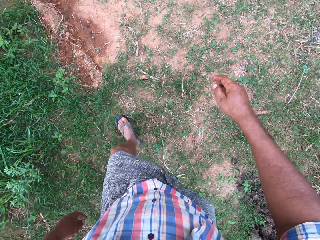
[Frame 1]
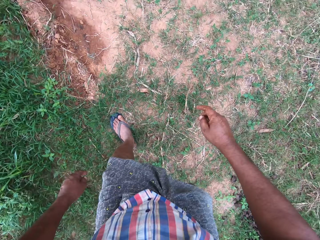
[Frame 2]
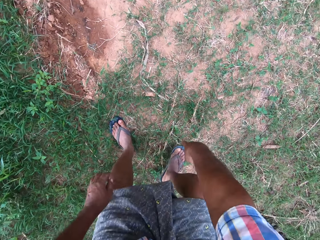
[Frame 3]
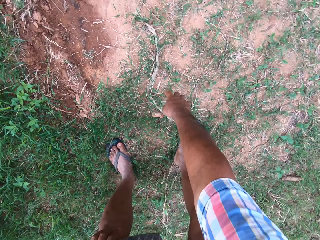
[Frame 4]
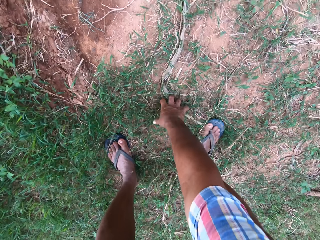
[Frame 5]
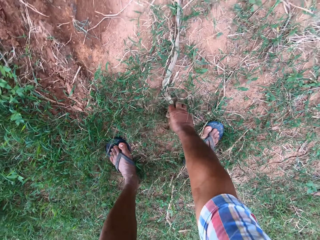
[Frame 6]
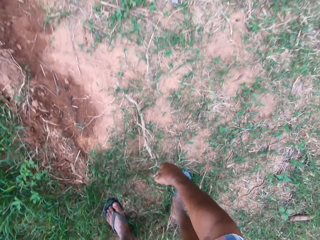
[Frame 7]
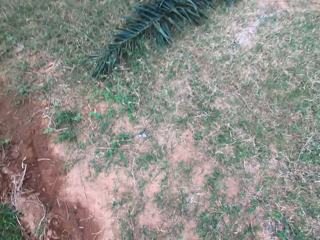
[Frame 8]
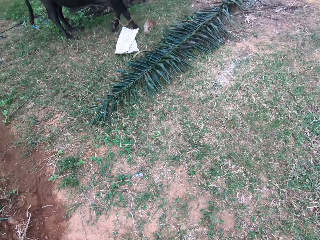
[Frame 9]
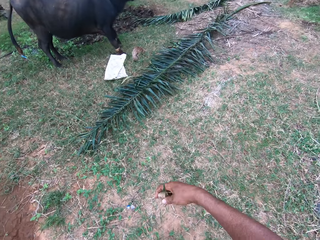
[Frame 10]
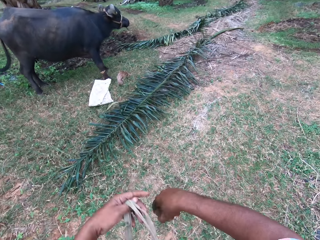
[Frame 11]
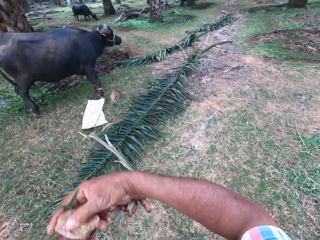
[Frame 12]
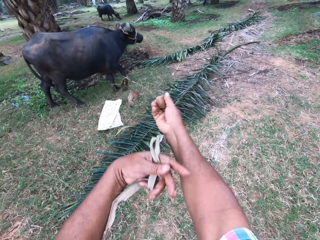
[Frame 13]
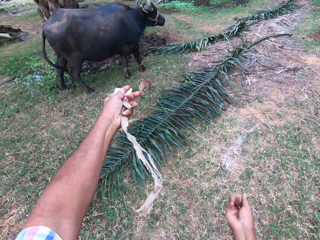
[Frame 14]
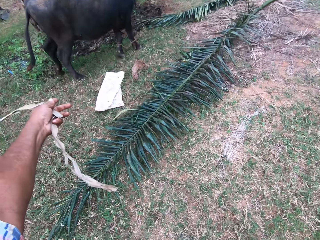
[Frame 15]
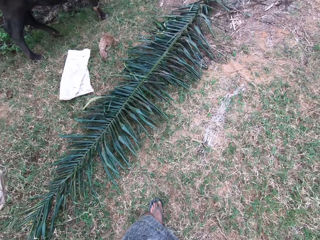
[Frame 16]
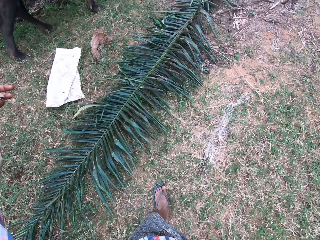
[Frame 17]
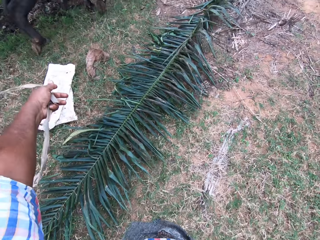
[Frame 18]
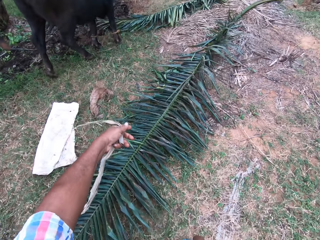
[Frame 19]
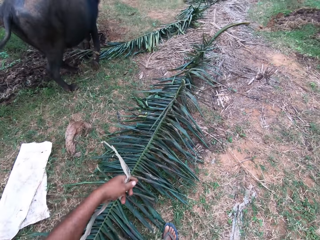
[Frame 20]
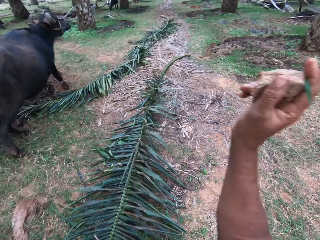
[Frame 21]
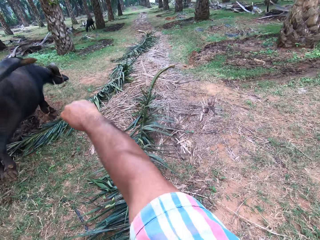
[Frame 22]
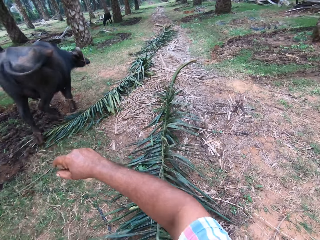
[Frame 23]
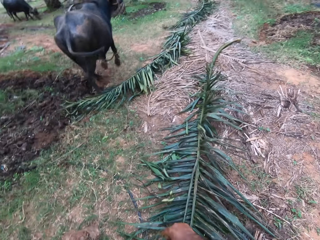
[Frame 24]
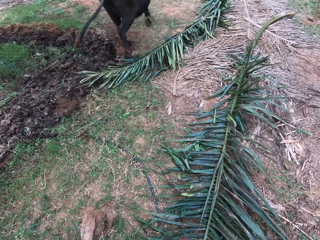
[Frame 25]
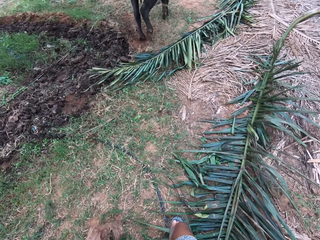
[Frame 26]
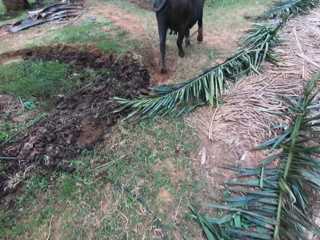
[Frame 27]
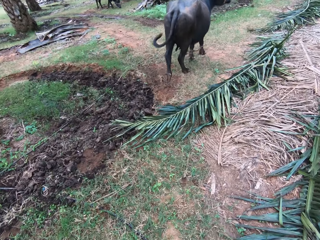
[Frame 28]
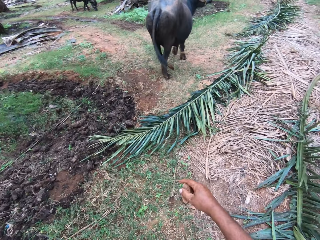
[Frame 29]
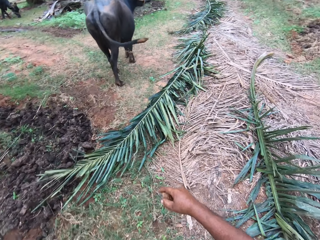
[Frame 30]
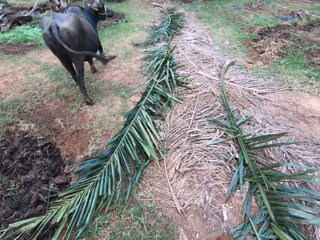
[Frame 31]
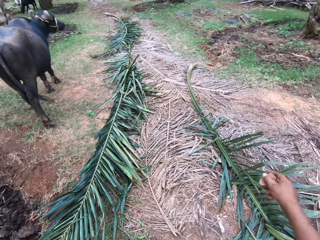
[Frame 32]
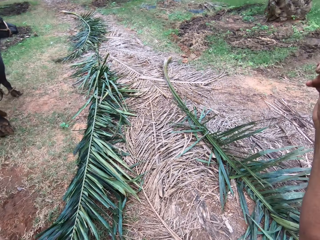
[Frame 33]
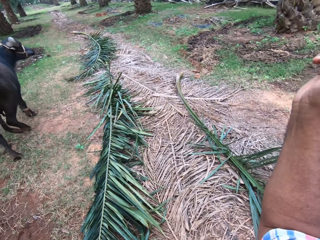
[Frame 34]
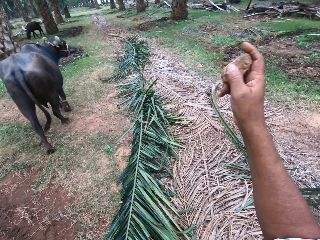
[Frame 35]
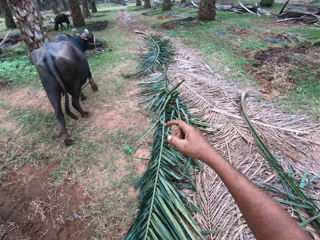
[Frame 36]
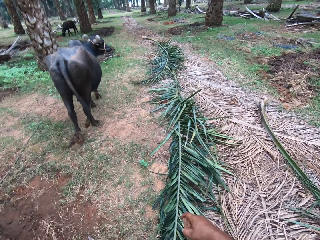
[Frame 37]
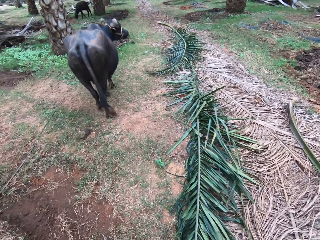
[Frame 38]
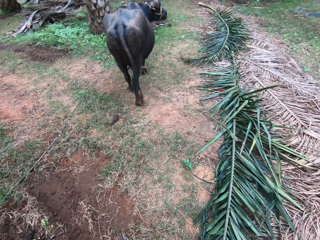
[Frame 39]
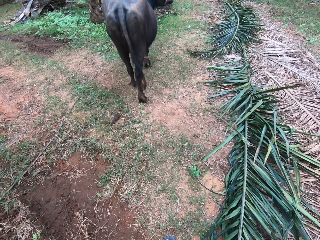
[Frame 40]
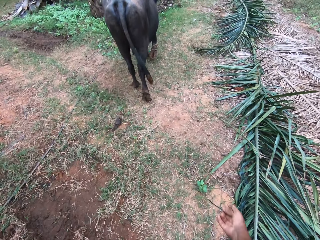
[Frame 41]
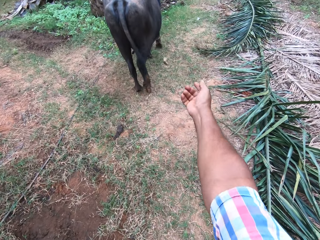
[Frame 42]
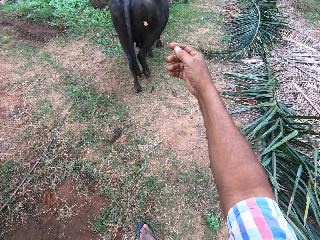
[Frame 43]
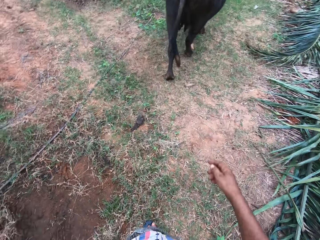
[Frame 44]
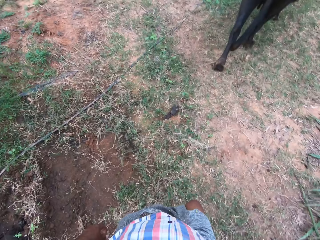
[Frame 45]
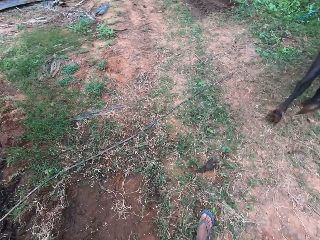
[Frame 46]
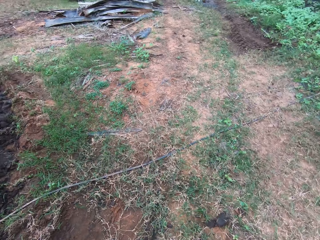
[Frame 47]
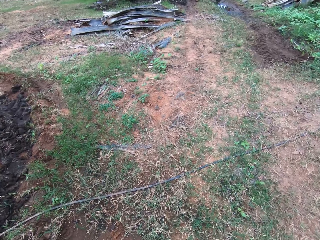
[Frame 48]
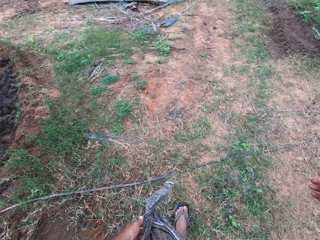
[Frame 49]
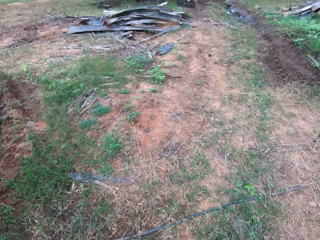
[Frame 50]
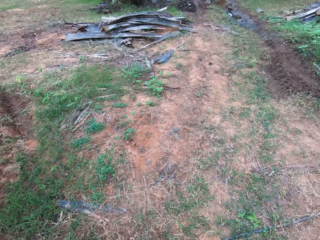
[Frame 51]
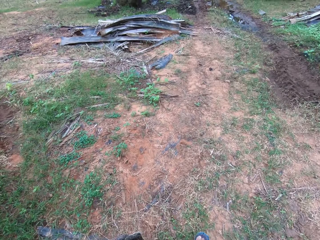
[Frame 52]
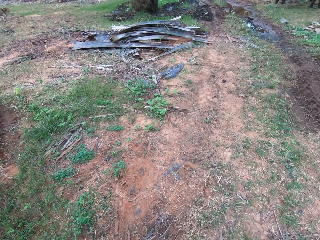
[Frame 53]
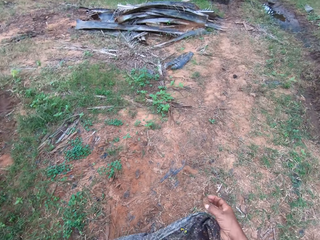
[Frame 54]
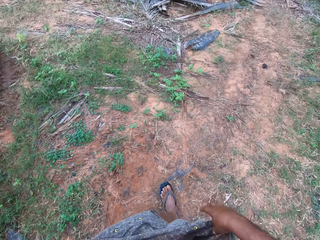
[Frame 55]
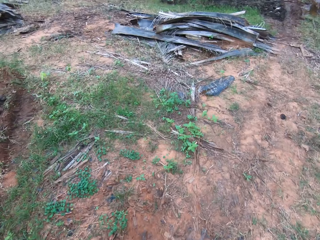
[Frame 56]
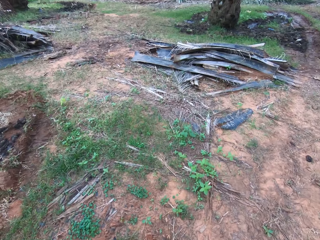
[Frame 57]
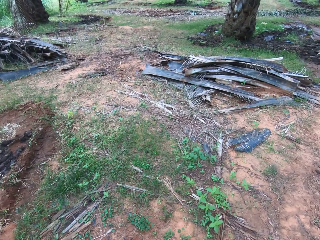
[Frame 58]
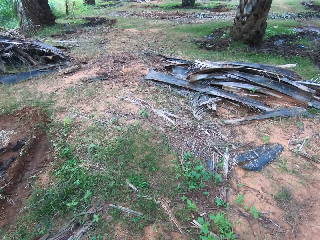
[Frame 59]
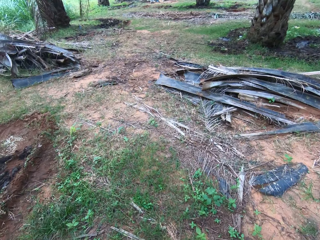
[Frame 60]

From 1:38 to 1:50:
The camera wearer picks up a stone and a dry leaf on the floor with his right hand. He passes the dry leaf to his left hand. He holds the stone with his right hand. He gestures with the finger of his right hand. He drives the cow around the field. He walks around the field. He gestures with the finger of his right hand again. He throws the stone at the cow with his right hand.

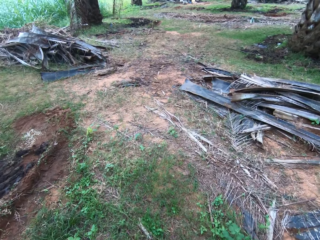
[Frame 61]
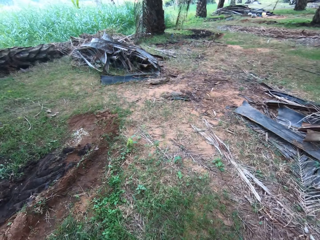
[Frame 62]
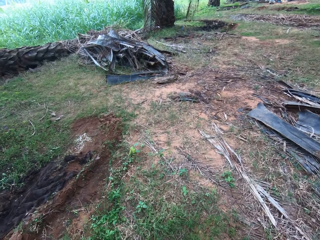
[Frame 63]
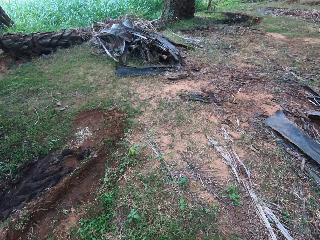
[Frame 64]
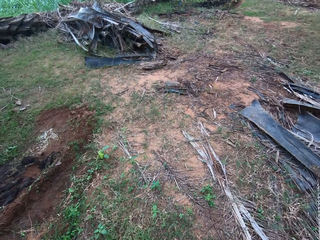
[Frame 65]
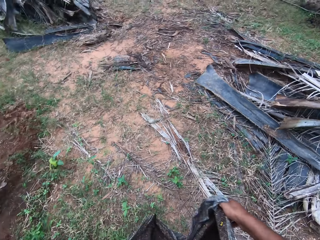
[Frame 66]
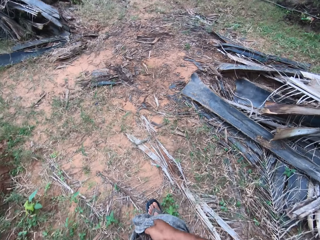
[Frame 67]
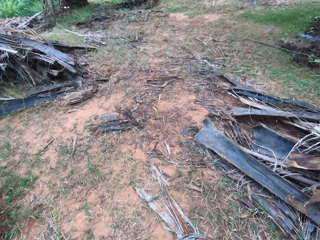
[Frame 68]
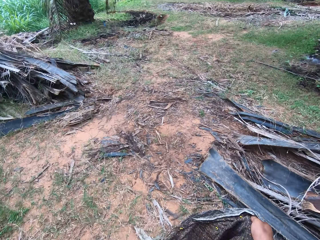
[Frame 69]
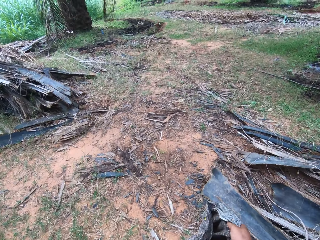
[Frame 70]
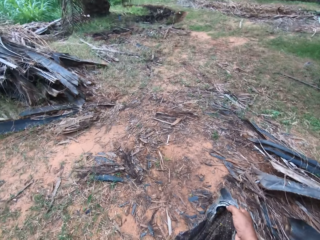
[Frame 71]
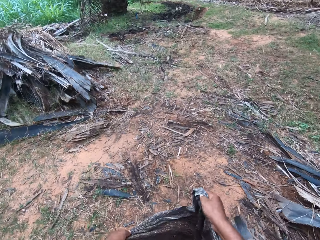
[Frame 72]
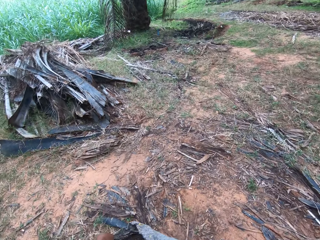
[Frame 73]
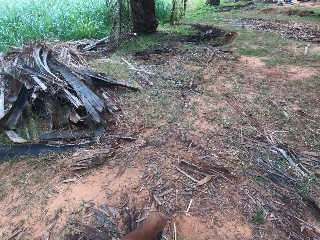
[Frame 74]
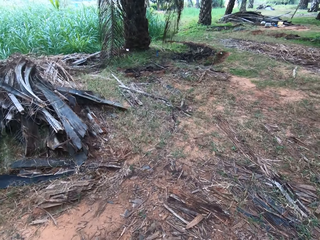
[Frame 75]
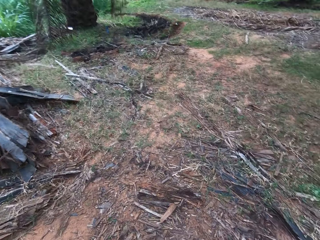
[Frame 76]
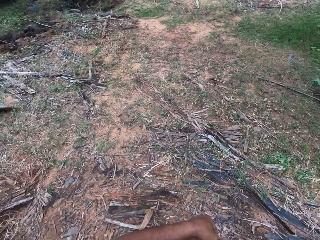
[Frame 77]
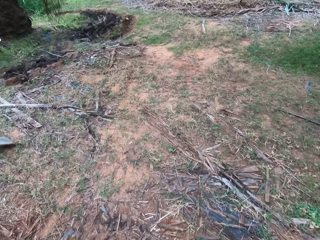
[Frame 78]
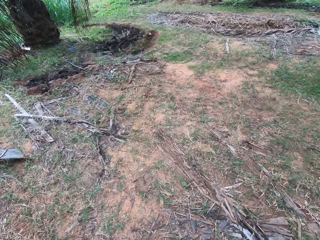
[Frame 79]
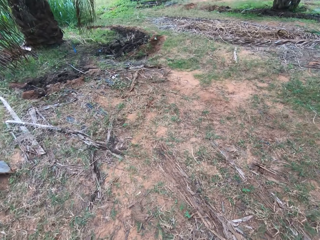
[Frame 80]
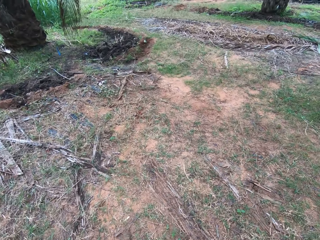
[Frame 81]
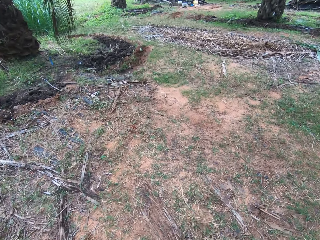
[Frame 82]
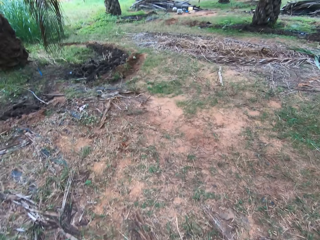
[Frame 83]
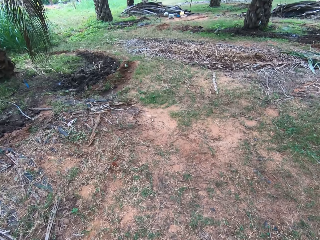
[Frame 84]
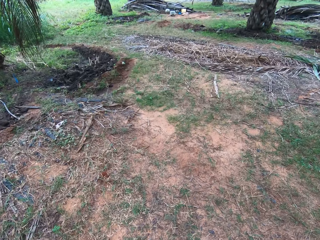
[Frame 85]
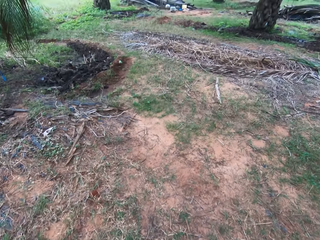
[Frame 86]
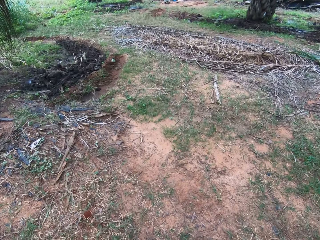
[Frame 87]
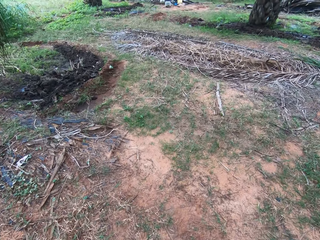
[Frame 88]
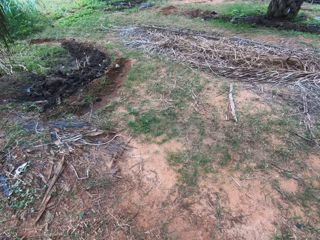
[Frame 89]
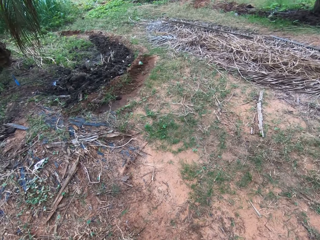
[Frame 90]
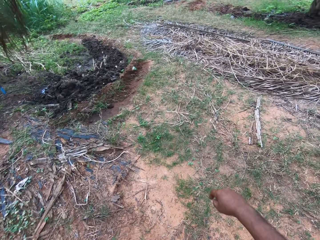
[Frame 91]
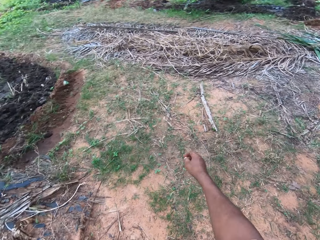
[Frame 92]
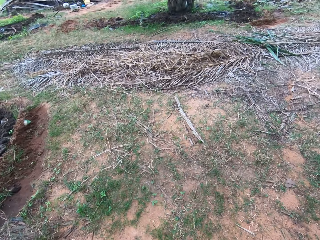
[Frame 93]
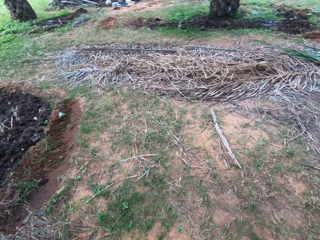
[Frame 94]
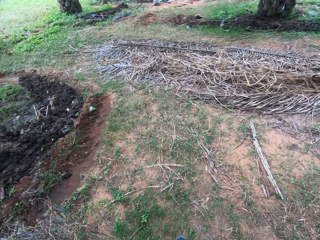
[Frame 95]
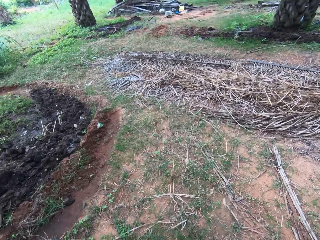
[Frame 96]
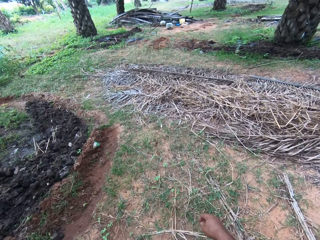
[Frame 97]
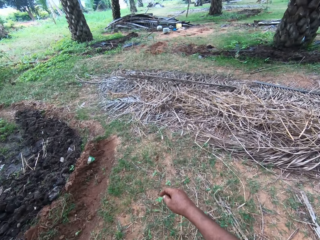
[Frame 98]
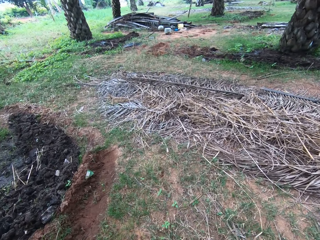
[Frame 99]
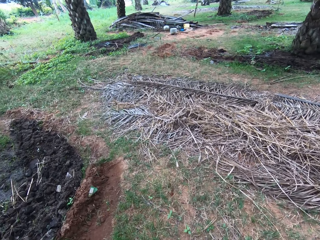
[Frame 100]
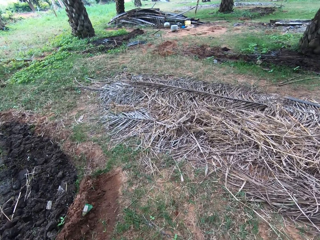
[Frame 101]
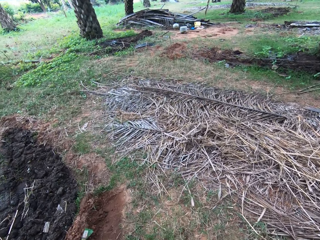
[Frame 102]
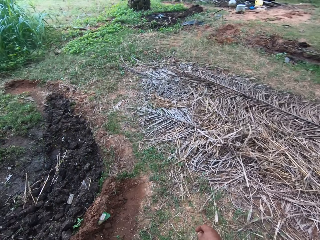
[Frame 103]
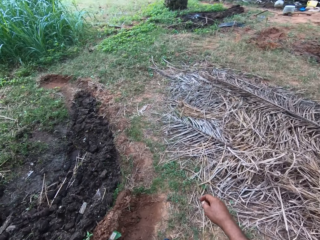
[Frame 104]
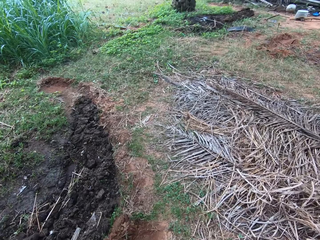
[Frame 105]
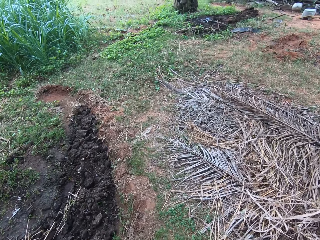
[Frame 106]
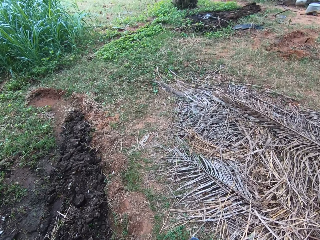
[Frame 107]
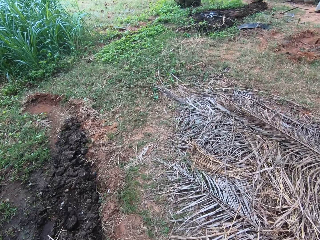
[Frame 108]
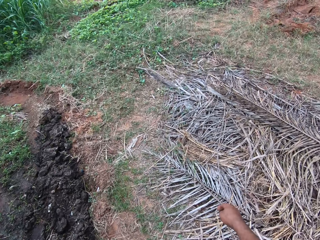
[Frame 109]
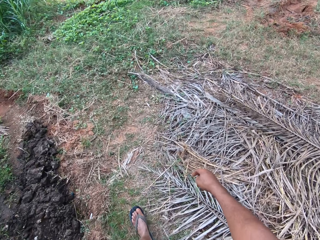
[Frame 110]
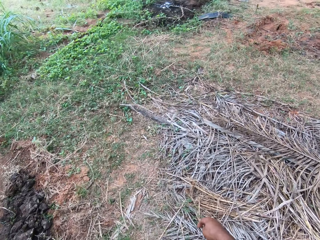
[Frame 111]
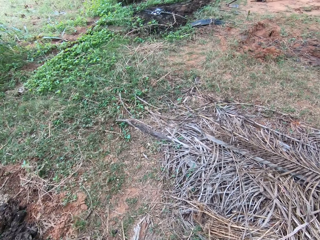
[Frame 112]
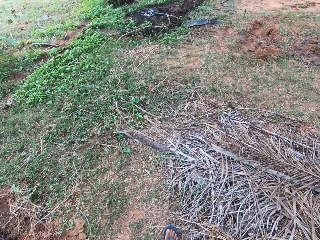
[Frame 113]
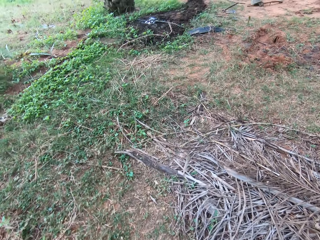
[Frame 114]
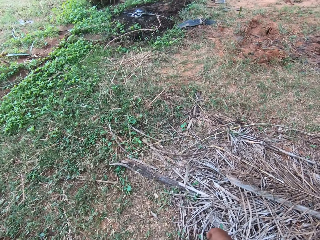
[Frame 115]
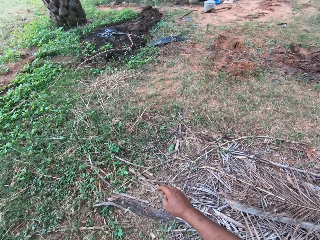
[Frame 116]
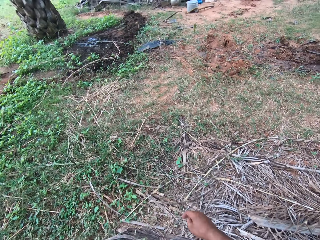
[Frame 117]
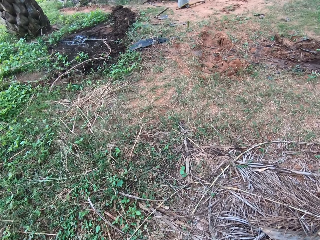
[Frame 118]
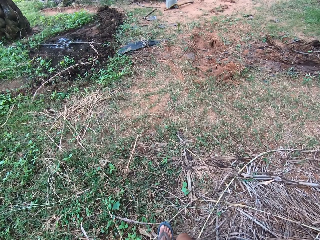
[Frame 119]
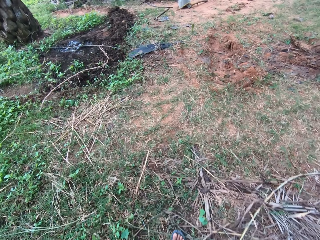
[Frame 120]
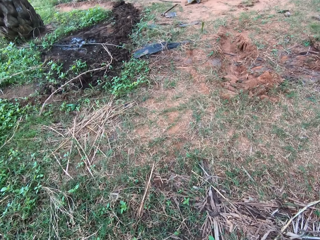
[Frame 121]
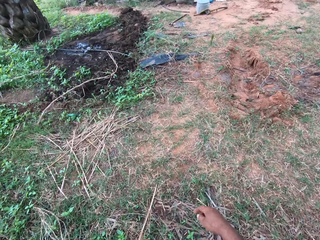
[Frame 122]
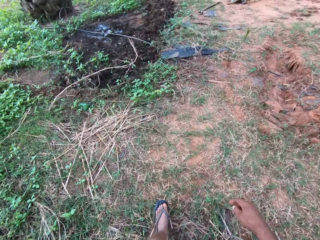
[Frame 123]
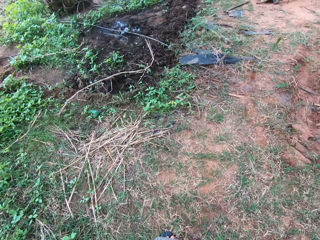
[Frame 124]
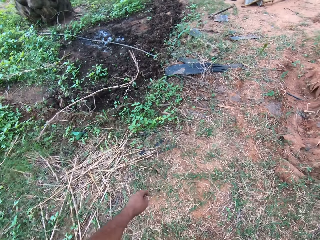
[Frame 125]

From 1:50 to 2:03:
The camera wearer adjusts his cloth with his hands.
